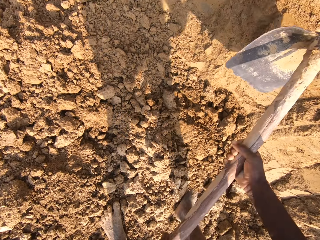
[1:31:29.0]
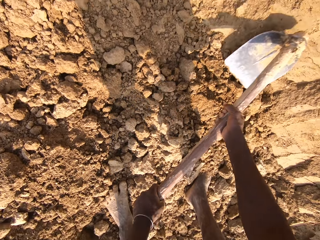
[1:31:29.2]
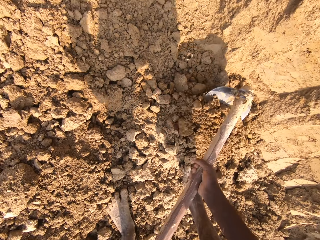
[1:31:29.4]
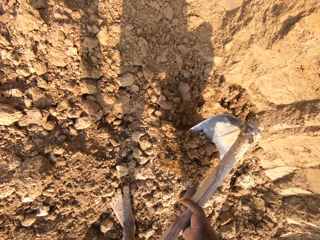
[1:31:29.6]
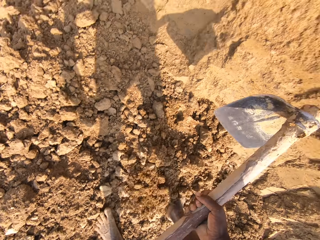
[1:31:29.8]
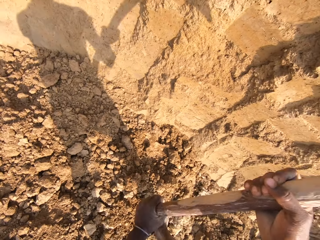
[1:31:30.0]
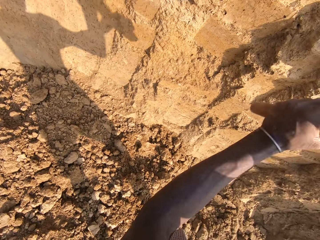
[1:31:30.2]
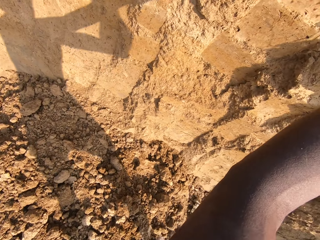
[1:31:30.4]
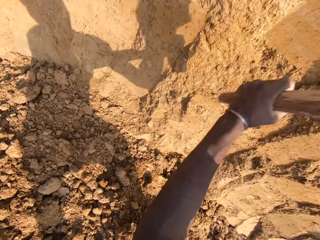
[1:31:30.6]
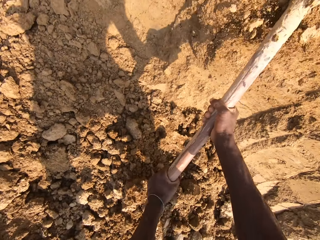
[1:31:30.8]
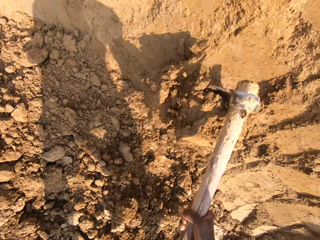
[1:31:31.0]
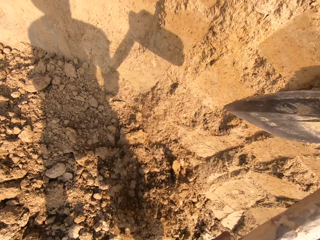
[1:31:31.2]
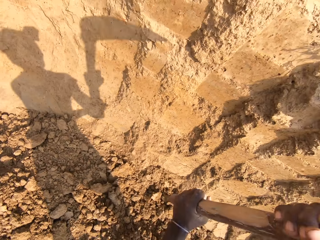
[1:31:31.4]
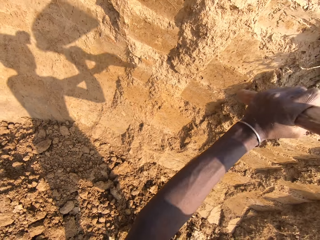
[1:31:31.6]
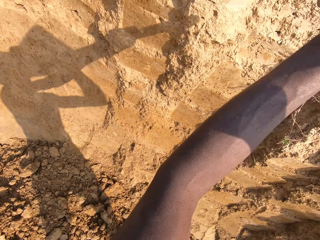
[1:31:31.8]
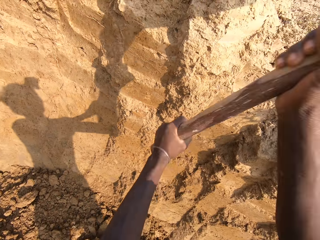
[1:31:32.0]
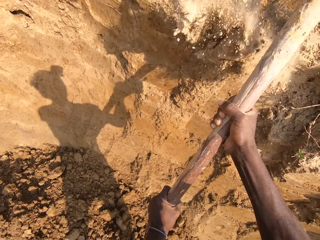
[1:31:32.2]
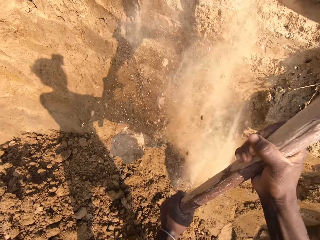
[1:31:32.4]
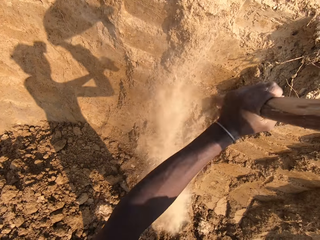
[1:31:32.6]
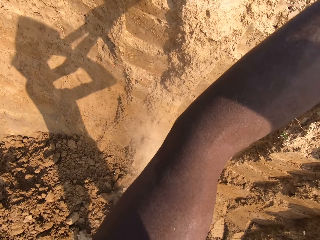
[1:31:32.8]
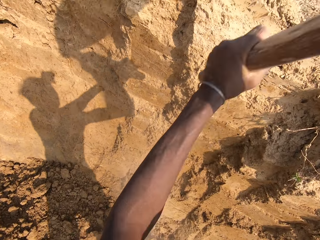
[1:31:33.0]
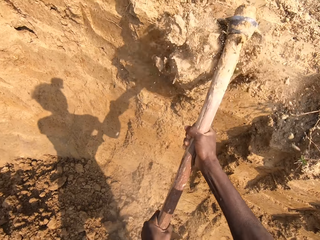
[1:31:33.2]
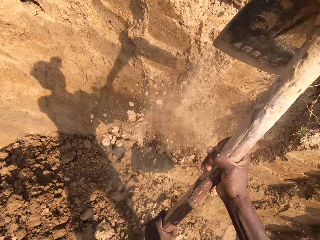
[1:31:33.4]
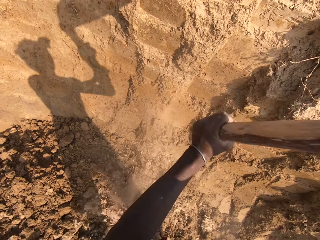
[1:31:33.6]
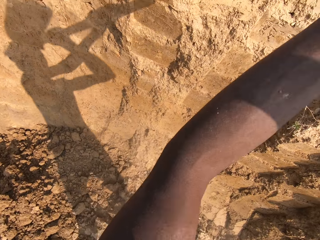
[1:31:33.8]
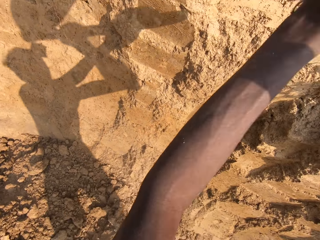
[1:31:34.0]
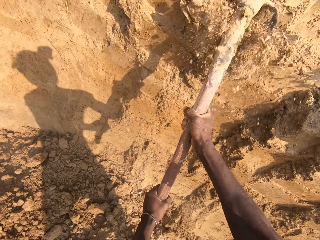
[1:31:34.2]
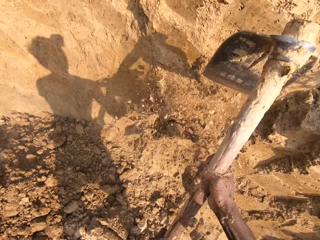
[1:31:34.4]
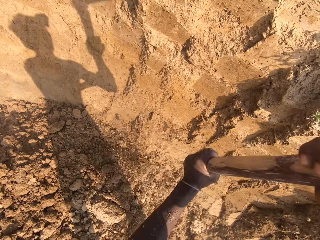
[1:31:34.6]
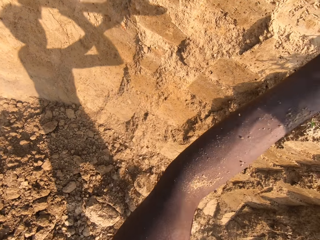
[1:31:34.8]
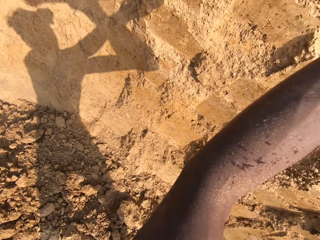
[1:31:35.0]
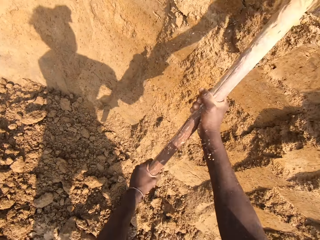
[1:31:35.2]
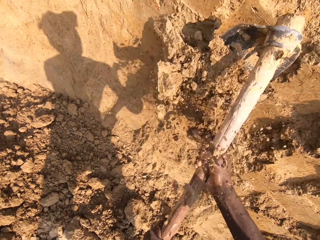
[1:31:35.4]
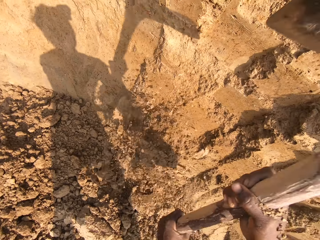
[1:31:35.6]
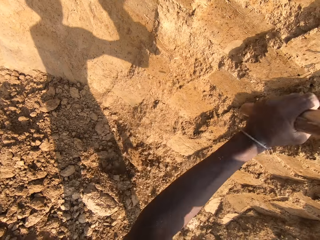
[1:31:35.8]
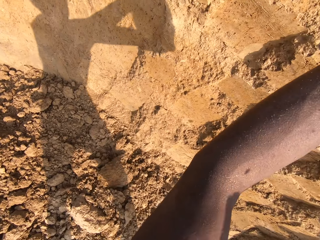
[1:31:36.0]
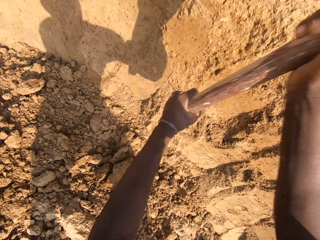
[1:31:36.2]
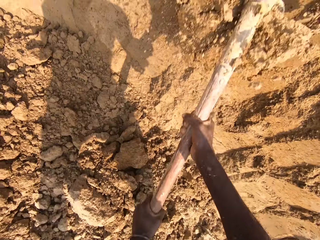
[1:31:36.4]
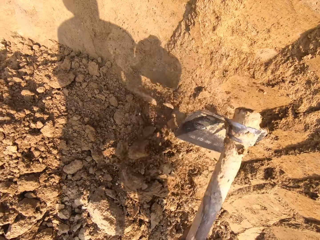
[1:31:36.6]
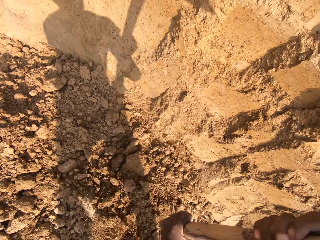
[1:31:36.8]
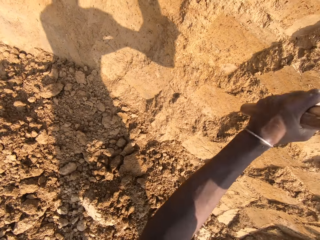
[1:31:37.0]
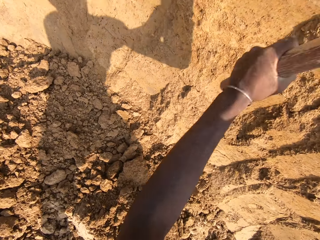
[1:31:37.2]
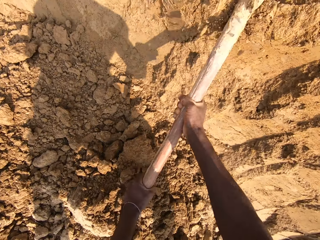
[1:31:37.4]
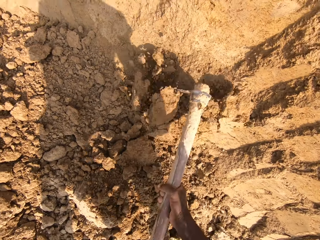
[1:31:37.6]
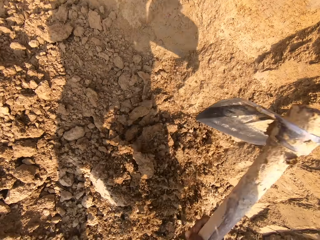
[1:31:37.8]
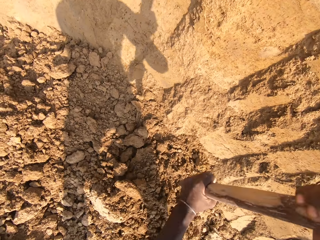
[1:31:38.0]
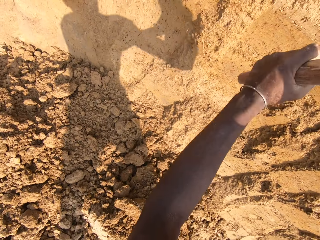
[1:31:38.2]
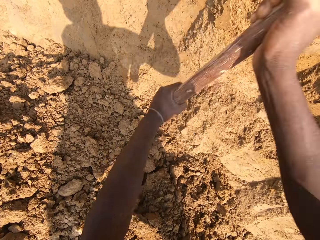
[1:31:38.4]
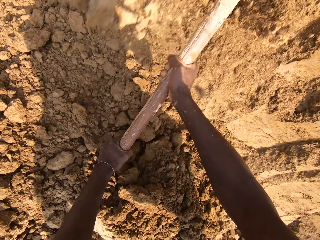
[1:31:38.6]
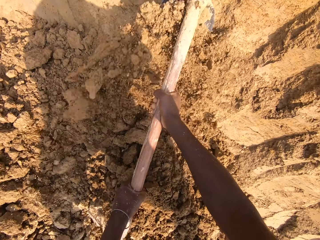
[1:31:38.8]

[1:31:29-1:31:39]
The camera wearer digs the ground with the hoe. They break sand with the hoe.

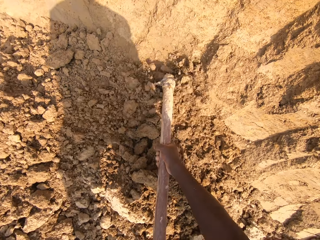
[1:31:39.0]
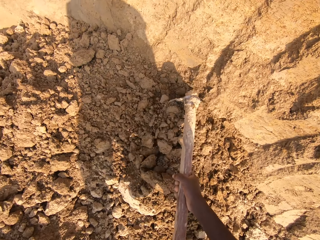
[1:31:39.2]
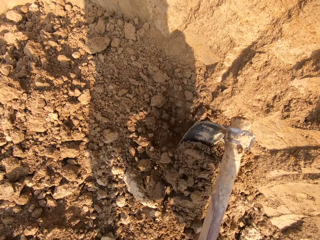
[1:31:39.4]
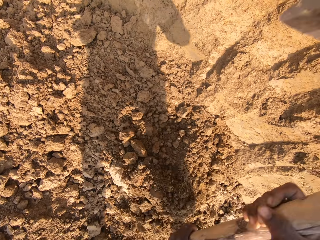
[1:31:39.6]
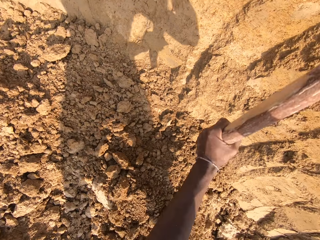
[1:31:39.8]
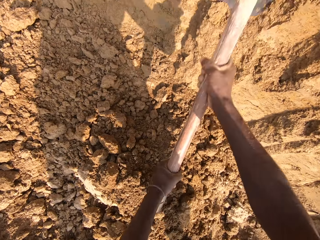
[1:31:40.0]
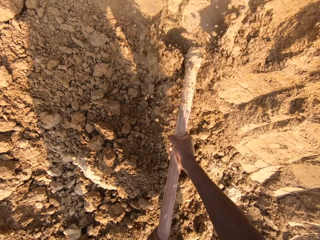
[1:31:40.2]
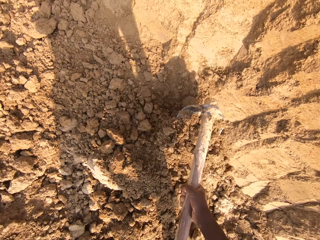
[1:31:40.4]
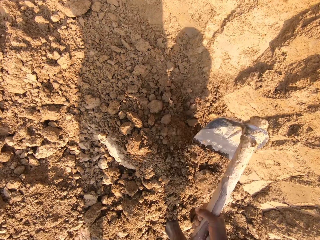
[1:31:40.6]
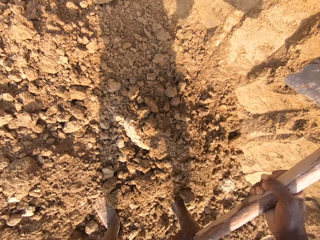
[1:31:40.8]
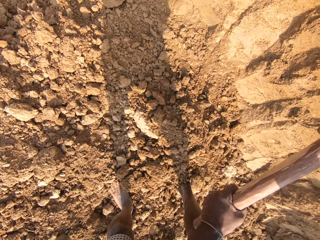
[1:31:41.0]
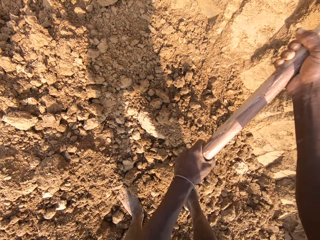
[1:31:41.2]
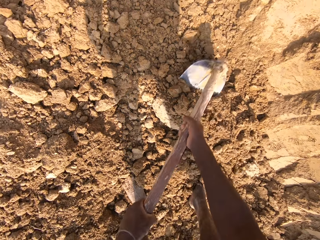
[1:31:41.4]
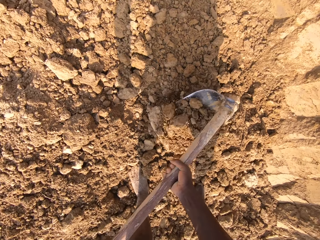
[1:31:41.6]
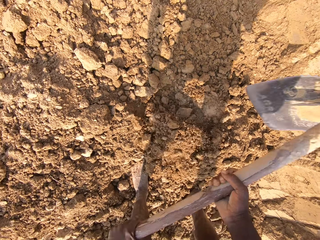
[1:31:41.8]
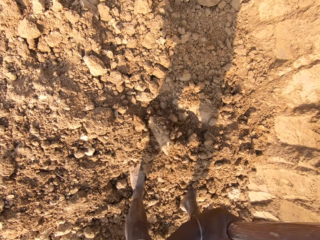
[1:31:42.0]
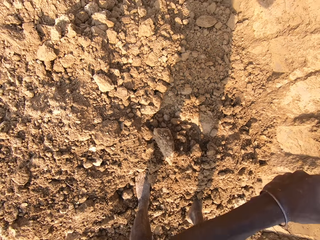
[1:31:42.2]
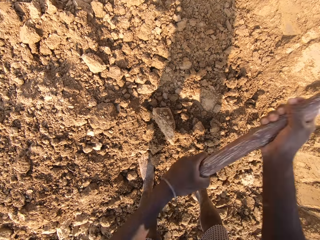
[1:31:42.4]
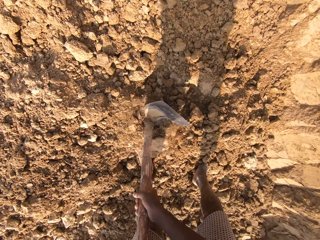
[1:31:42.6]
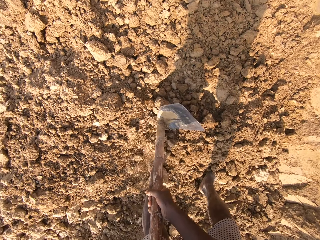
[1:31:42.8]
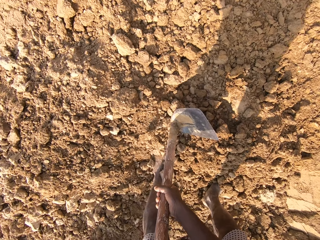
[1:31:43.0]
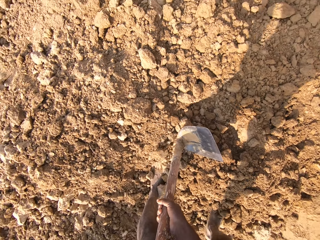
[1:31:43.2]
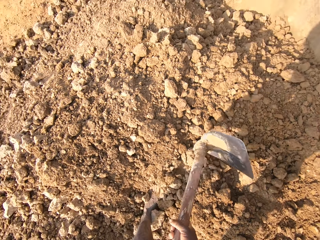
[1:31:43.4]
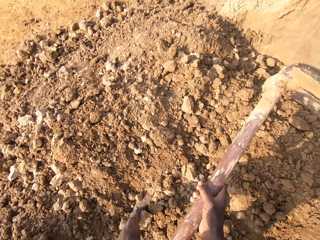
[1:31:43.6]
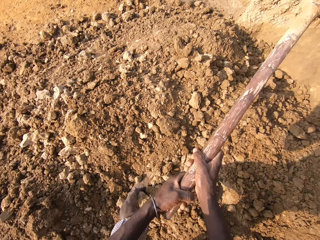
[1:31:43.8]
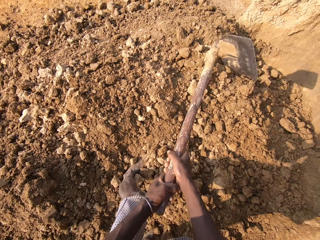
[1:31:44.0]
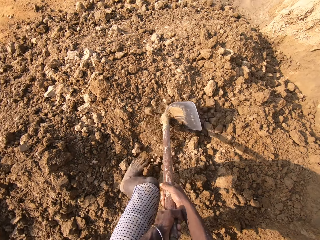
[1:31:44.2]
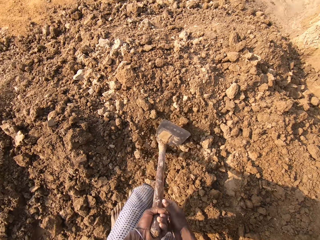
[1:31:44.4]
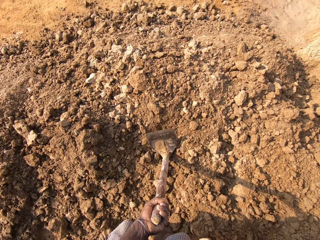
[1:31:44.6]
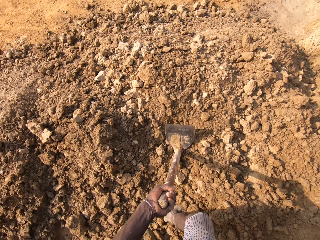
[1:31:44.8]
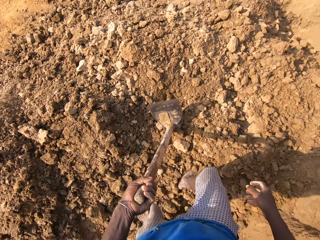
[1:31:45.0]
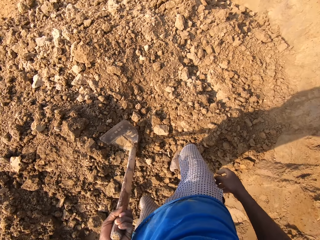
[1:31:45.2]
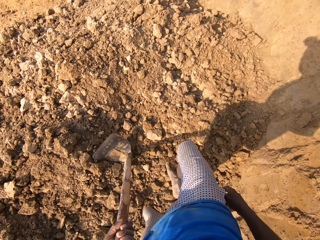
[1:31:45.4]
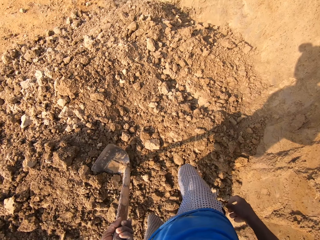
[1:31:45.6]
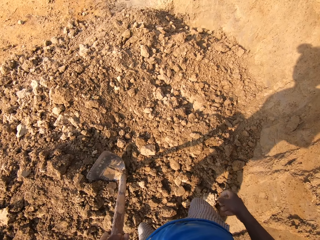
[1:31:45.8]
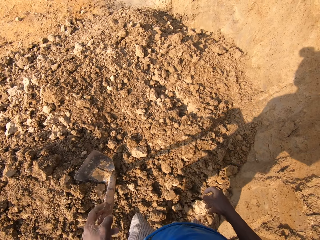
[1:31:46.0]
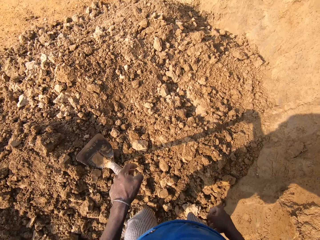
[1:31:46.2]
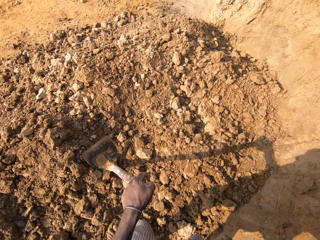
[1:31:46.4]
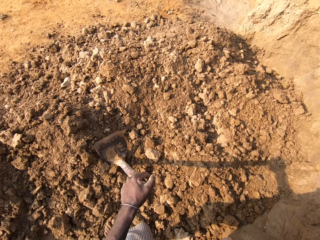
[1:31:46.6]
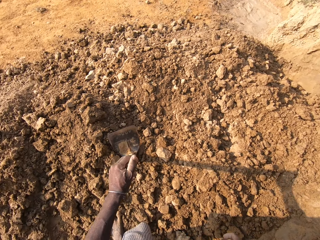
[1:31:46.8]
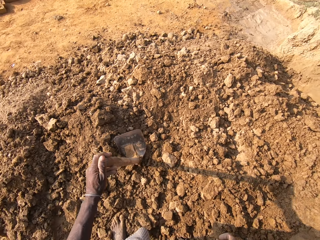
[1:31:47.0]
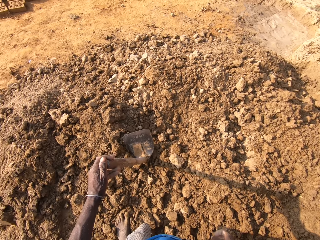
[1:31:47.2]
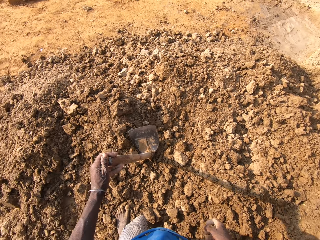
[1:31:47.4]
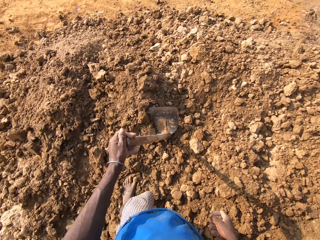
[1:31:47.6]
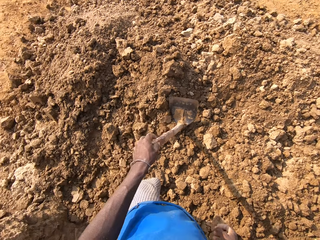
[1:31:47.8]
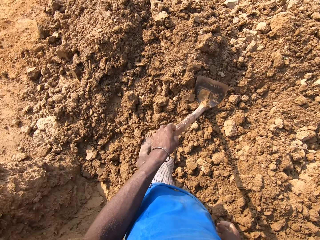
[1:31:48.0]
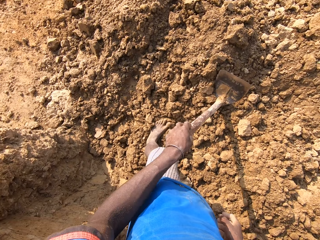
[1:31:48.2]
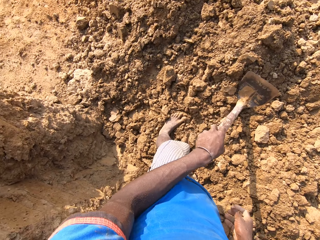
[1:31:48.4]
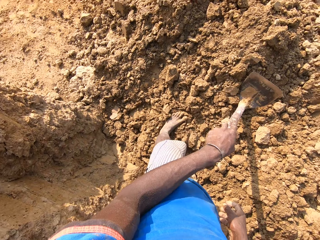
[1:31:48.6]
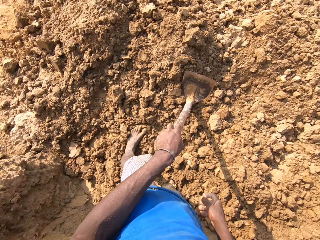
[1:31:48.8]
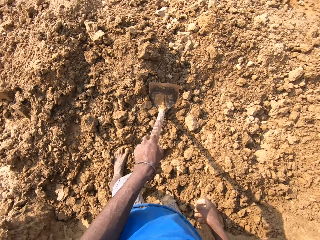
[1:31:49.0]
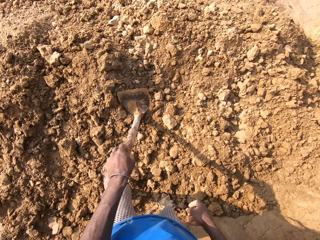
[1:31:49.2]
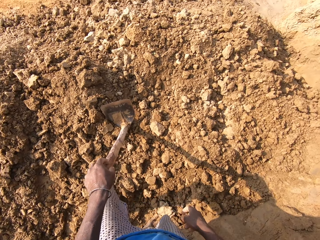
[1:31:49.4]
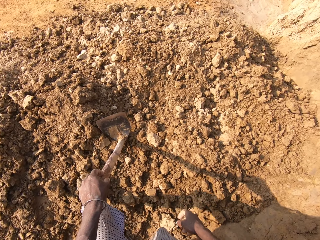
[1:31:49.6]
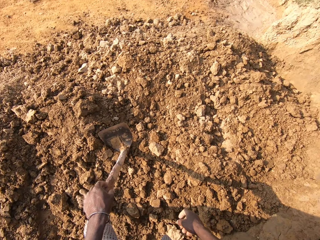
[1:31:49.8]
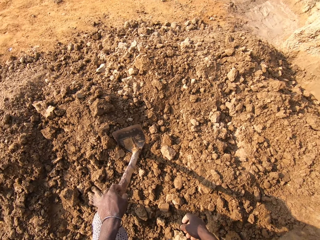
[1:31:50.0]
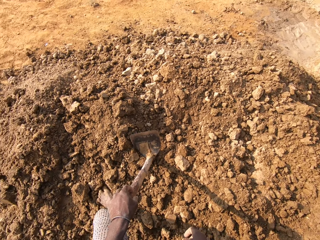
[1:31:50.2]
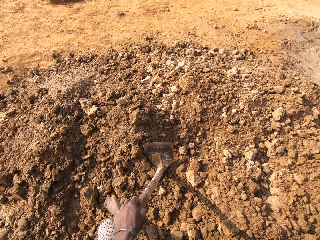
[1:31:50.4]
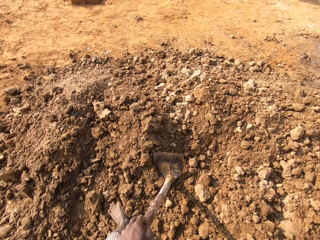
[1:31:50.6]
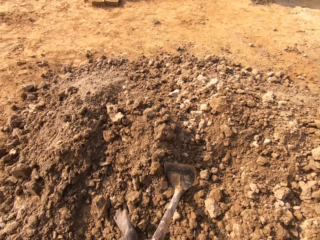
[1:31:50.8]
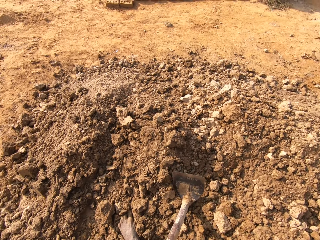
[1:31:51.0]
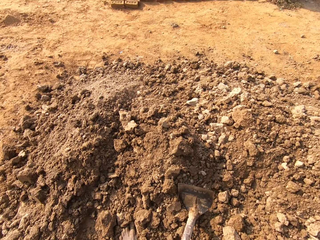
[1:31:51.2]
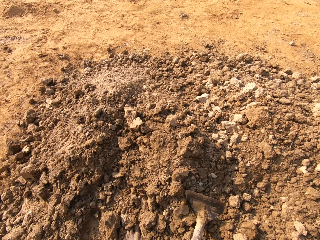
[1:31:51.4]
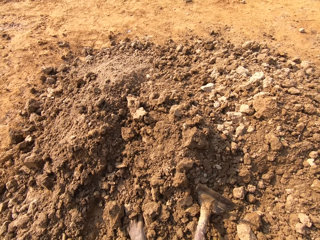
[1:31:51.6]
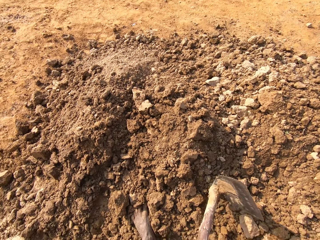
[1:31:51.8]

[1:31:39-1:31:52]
The camera wearer digs sand with the hoe. They break the hard dirt with the hoe, drag the hoe on the sand, and look around the mine.
